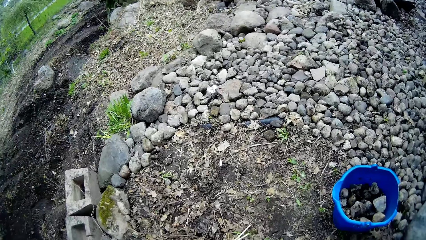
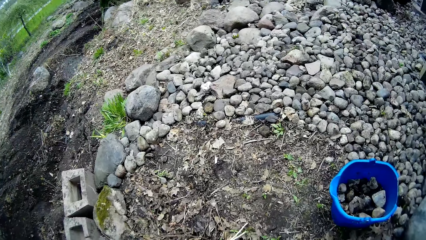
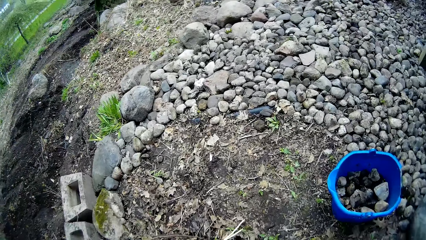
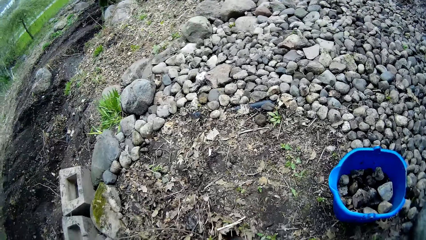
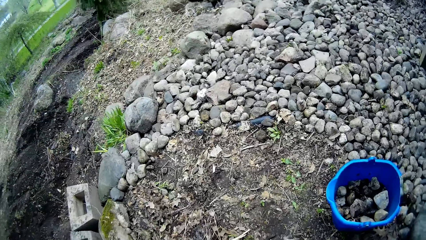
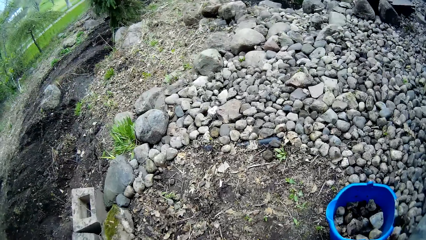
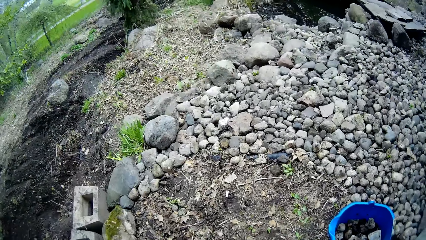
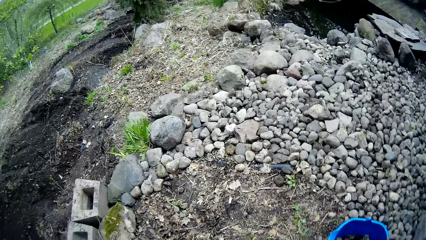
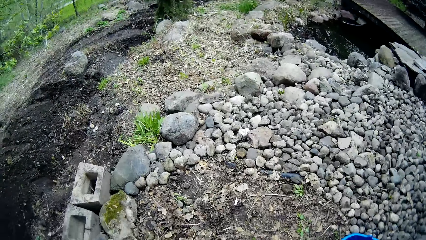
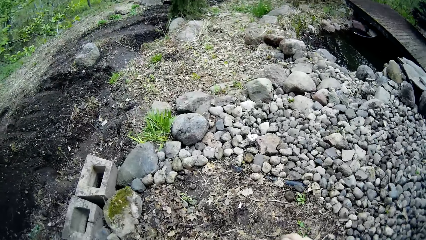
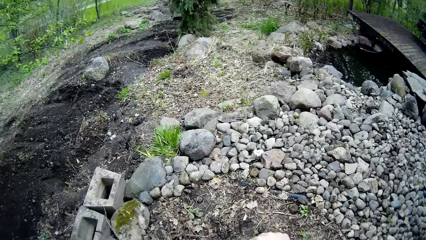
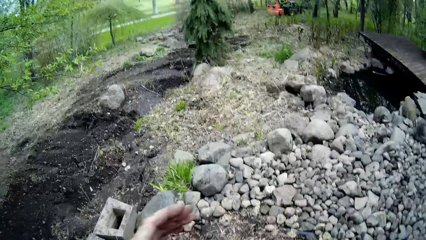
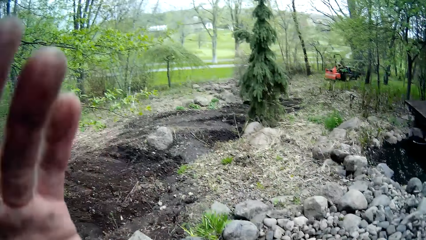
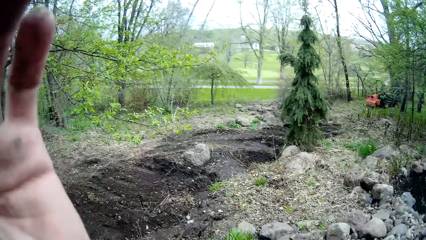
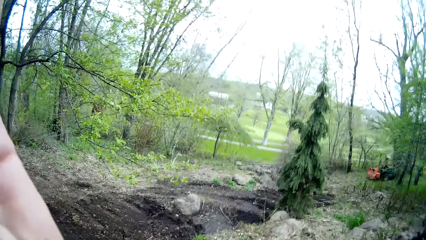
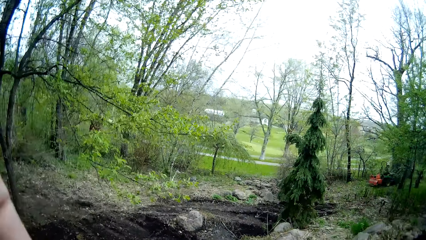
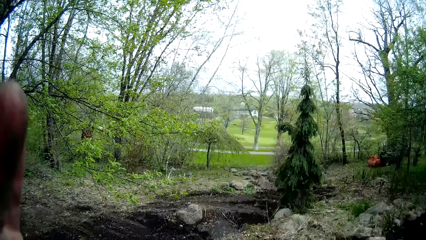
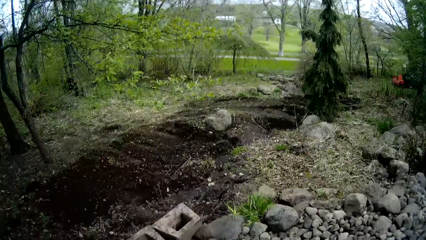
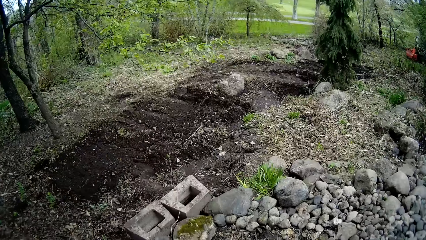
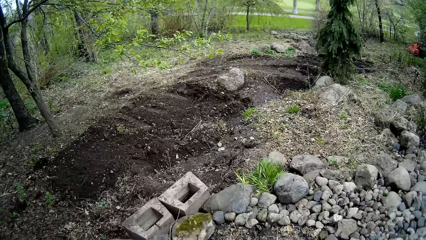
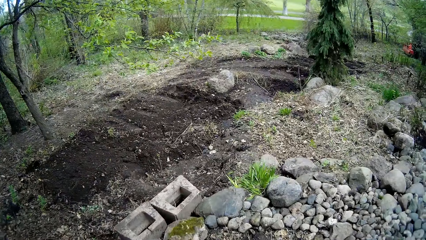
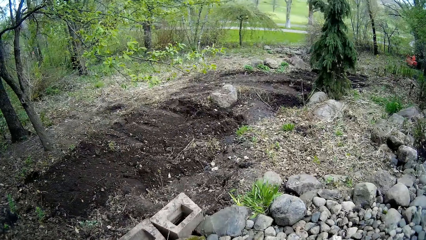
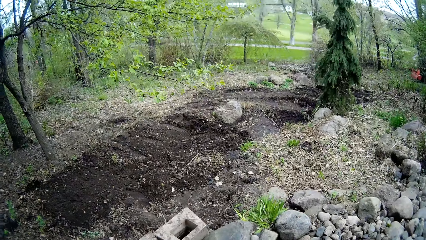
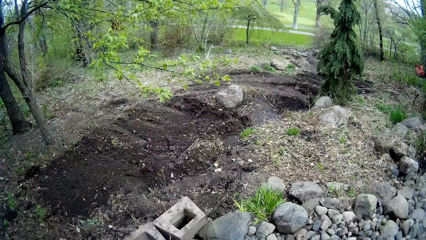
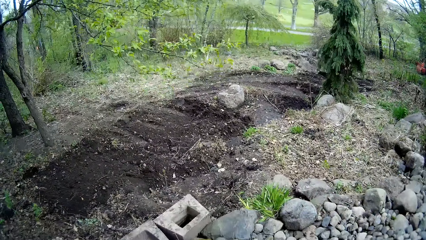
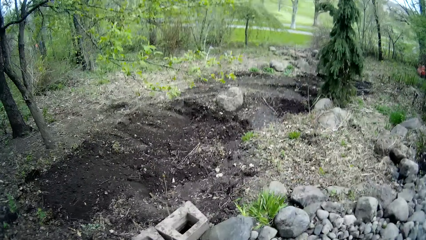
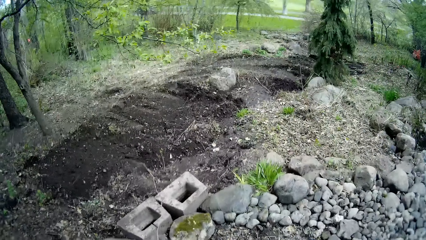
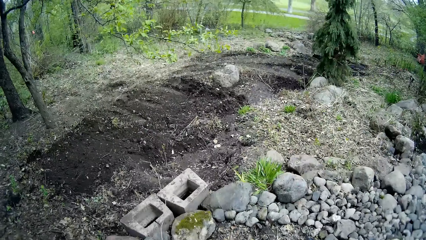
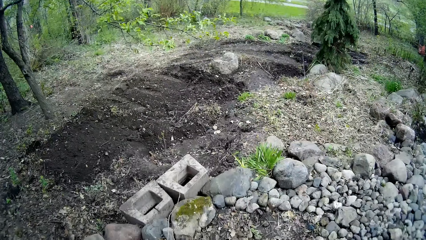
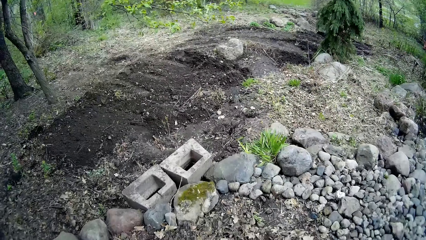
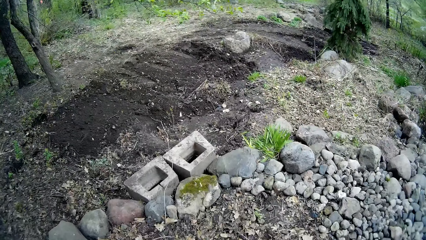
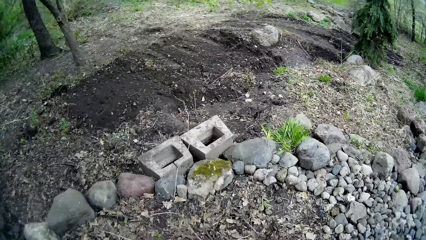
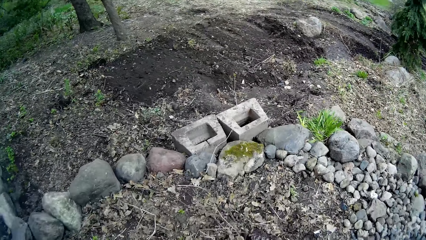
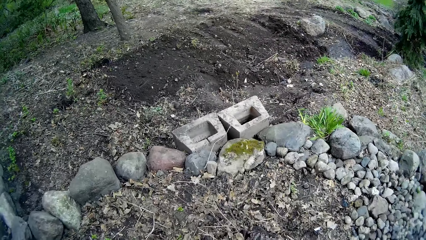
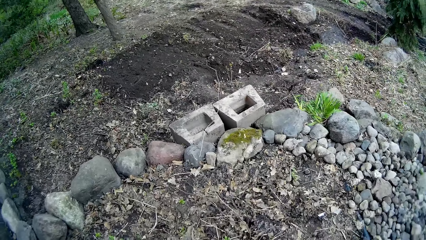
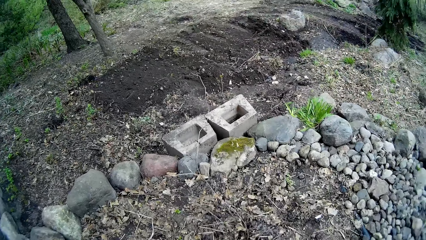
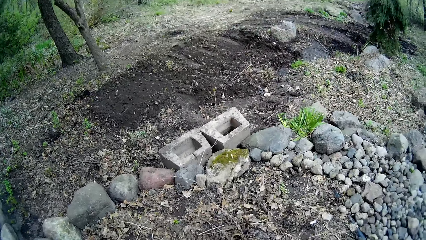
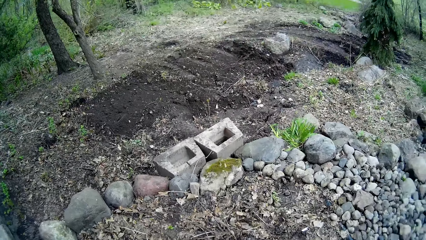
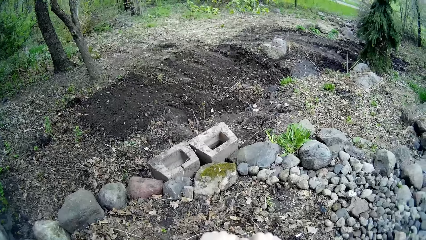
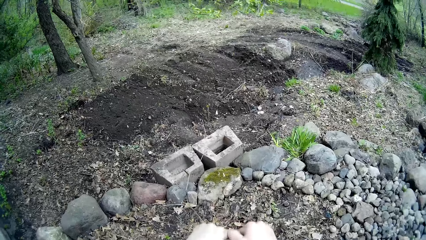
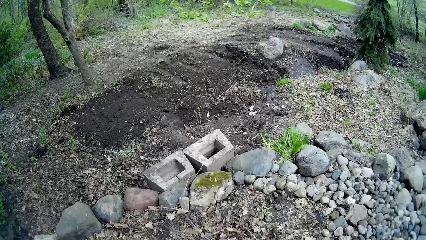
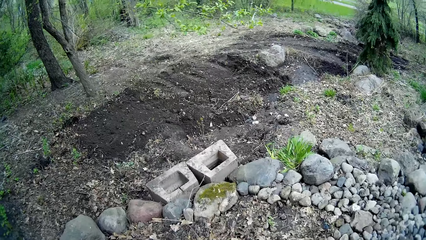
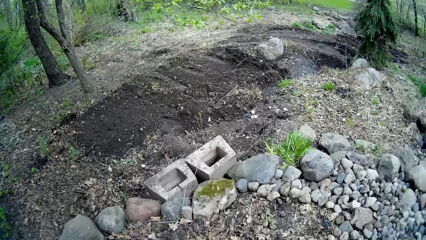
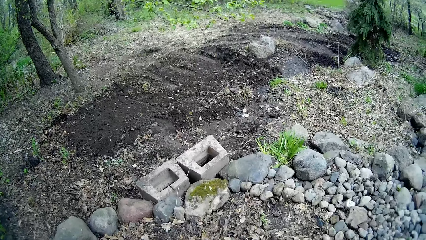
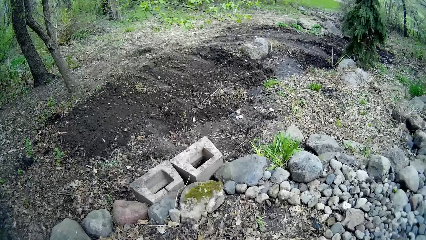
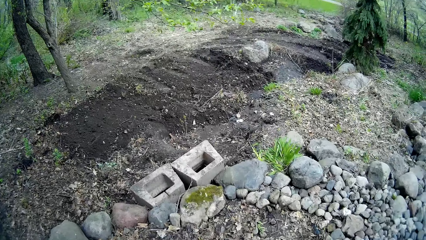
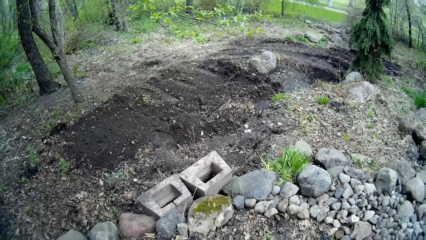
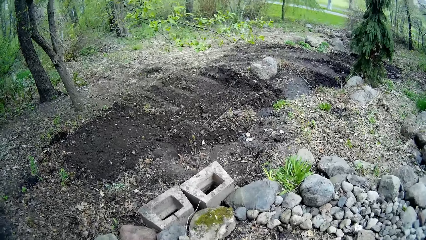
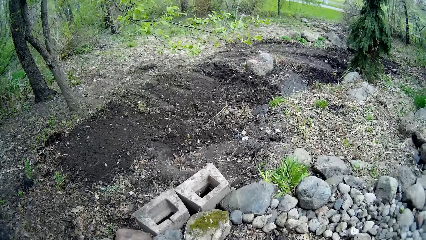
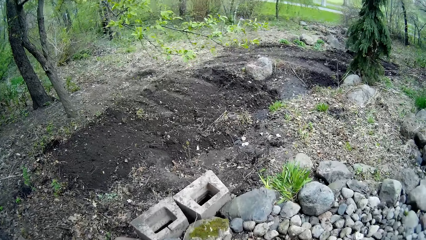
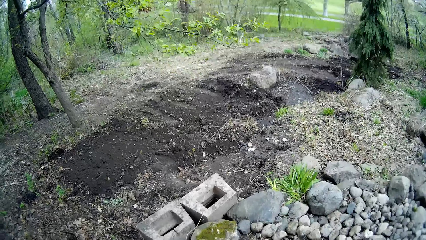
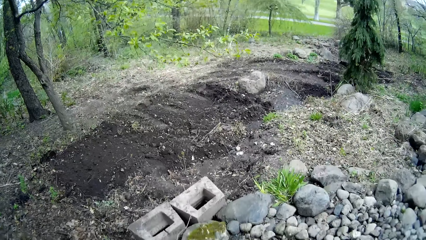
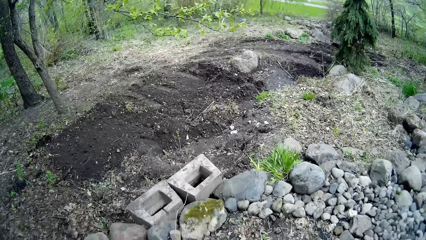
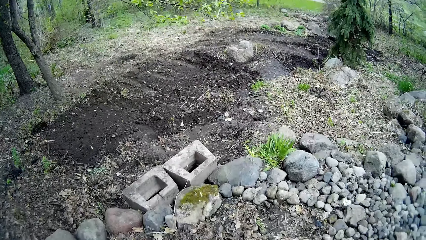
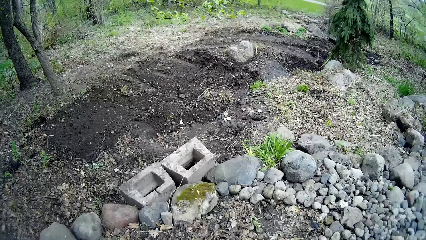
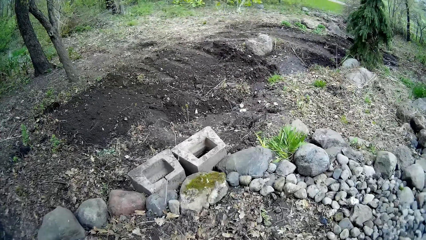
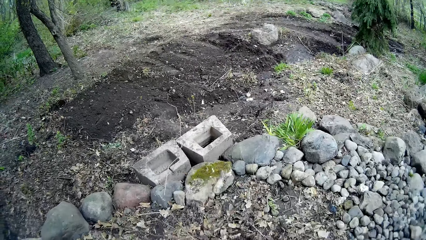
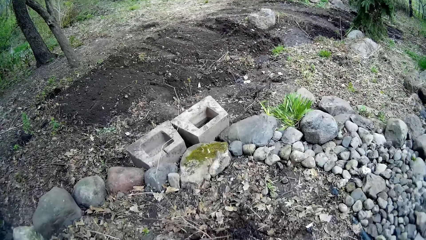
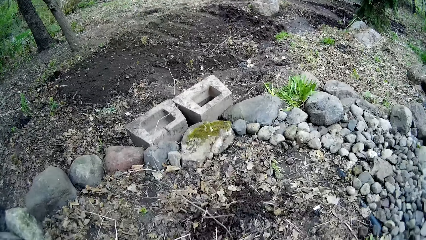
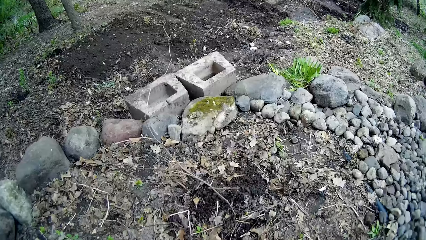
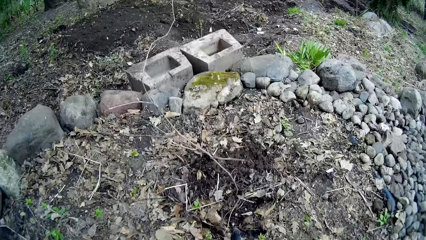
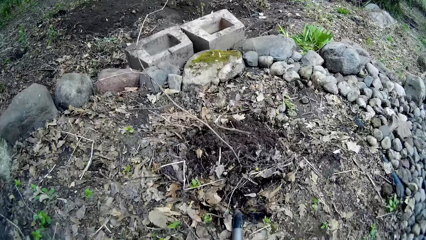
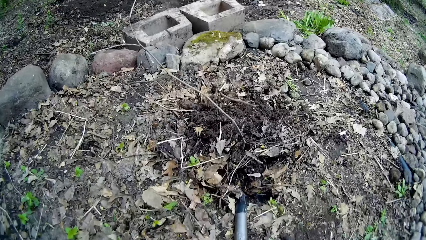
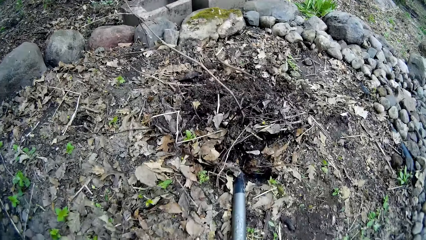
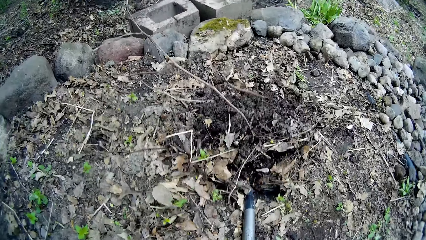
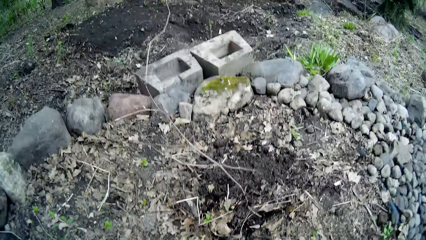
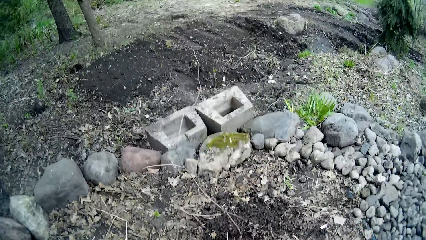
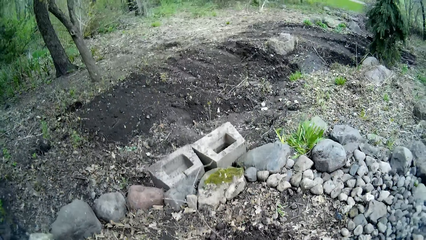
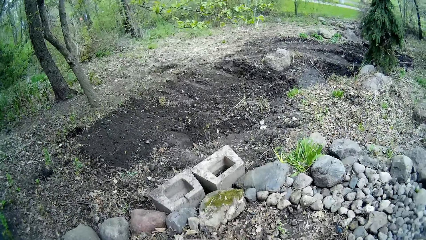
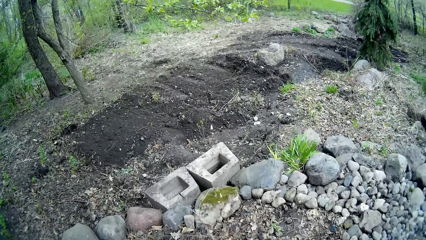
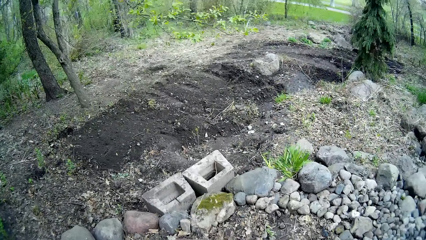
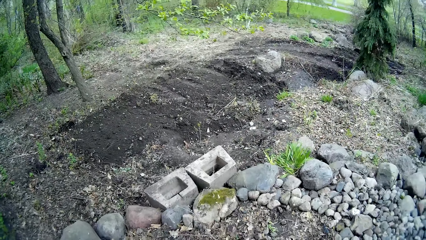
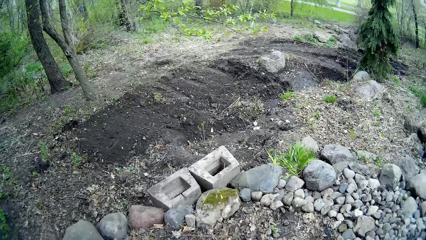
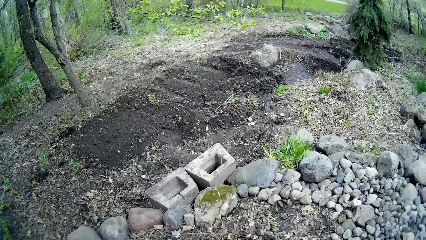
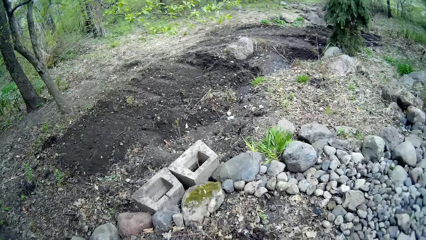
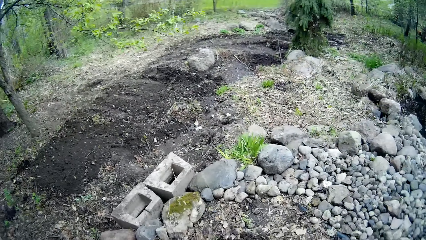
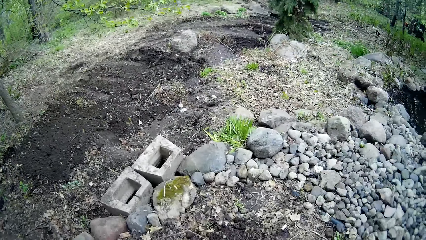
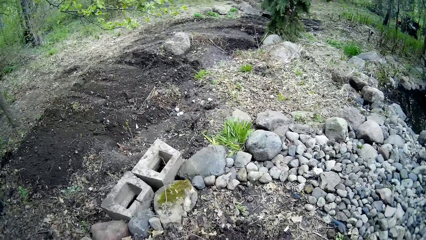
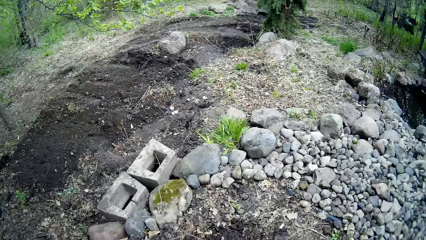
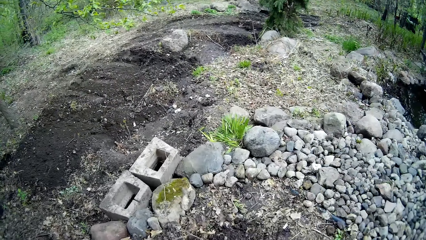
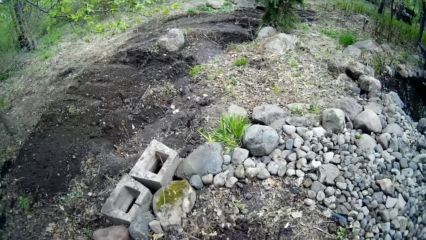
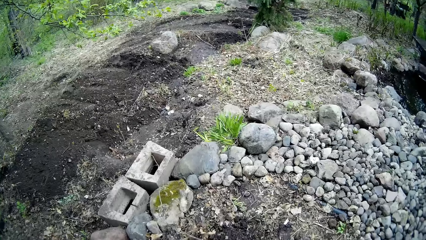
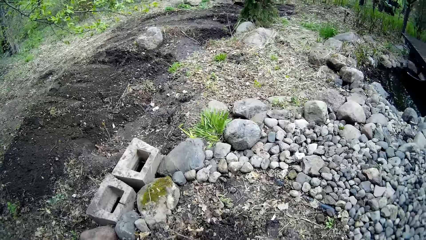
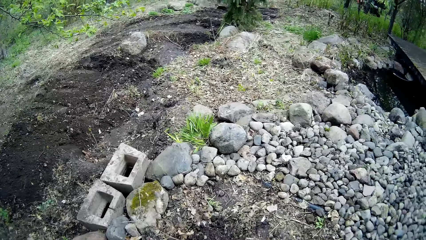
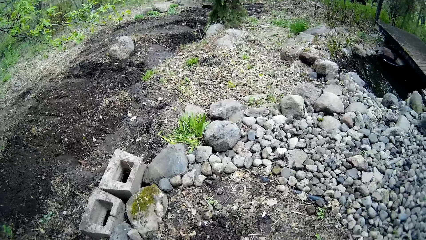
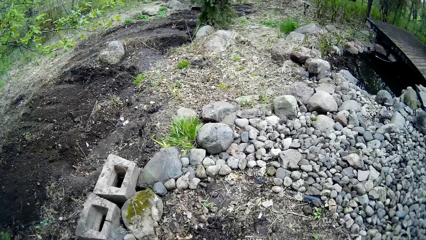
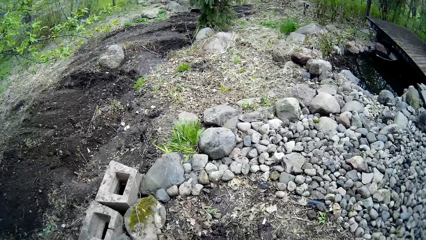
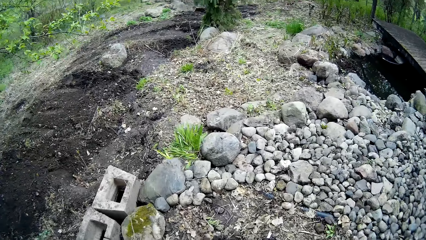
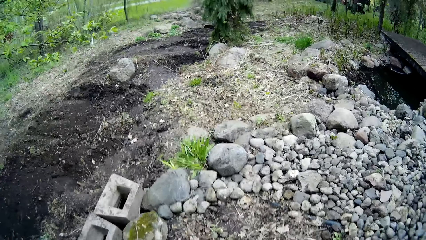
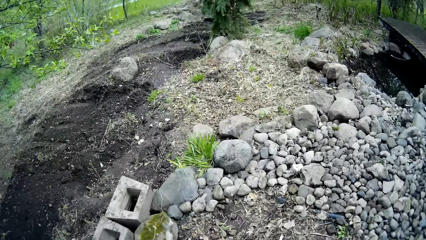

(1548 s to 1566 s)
The camera wearer lifts his hand.
